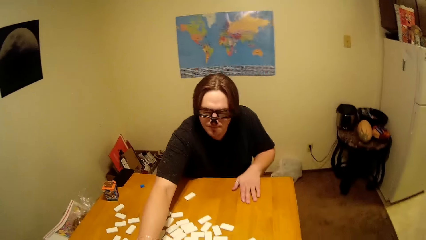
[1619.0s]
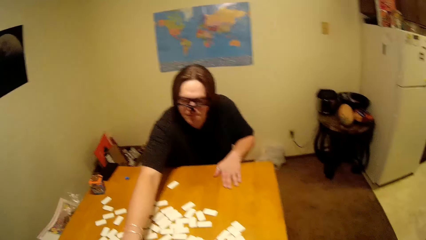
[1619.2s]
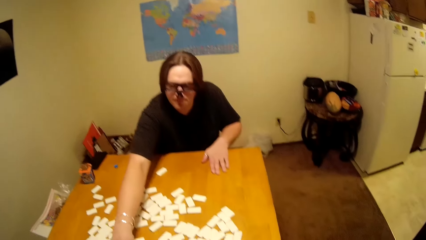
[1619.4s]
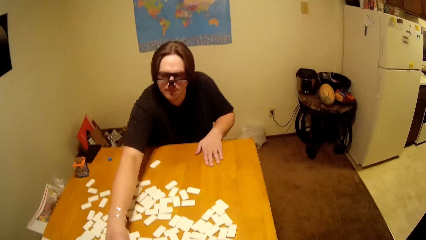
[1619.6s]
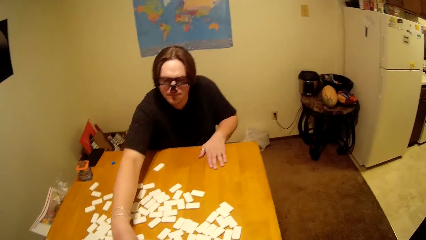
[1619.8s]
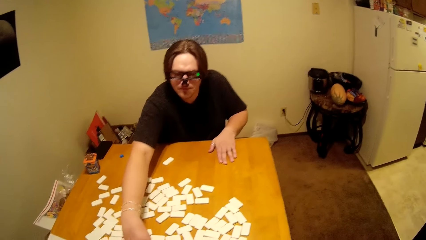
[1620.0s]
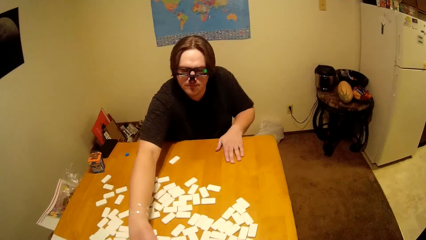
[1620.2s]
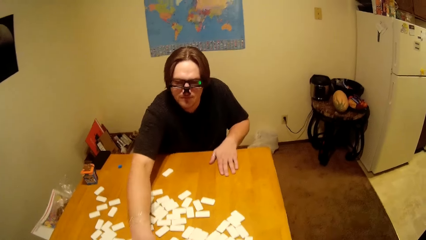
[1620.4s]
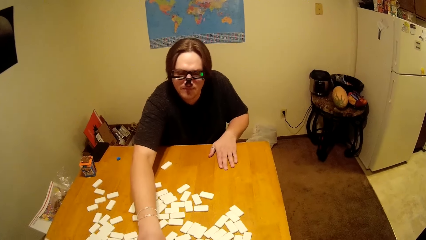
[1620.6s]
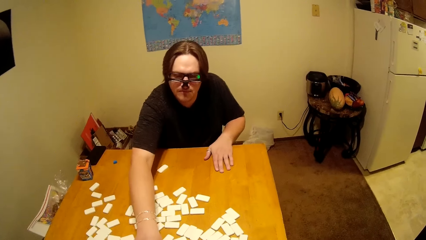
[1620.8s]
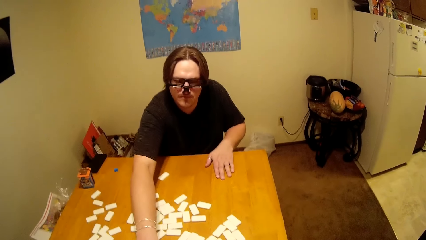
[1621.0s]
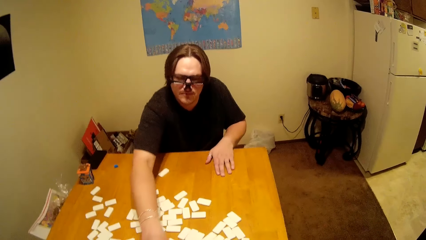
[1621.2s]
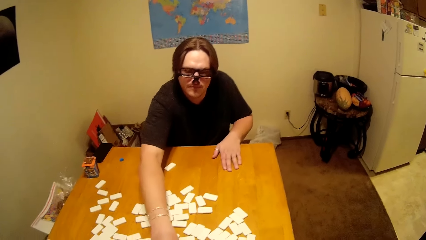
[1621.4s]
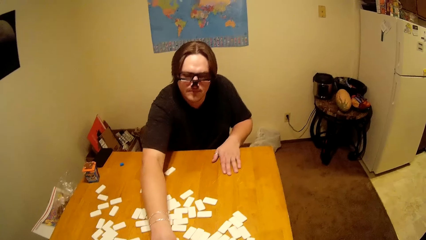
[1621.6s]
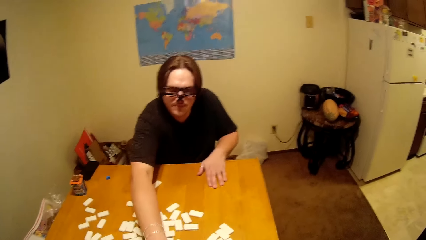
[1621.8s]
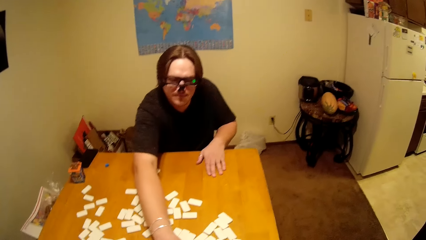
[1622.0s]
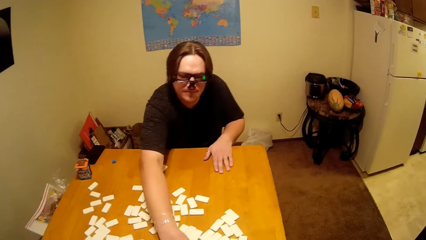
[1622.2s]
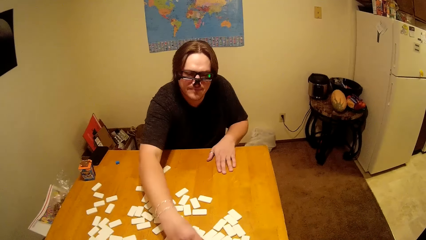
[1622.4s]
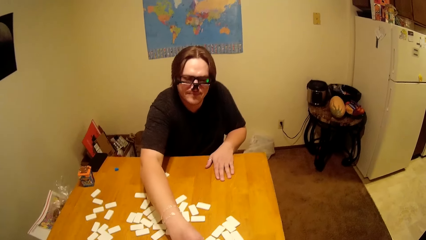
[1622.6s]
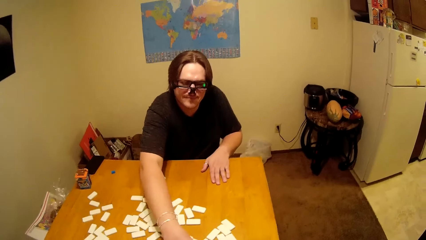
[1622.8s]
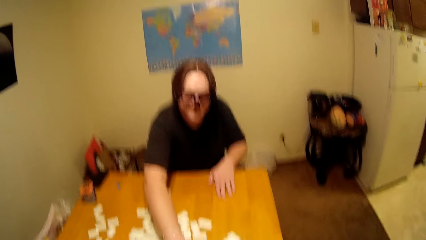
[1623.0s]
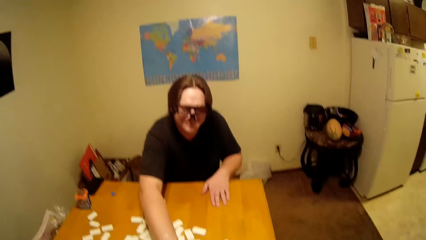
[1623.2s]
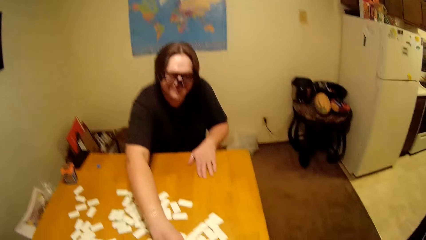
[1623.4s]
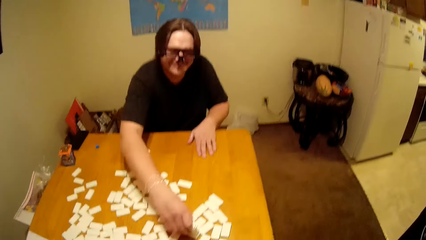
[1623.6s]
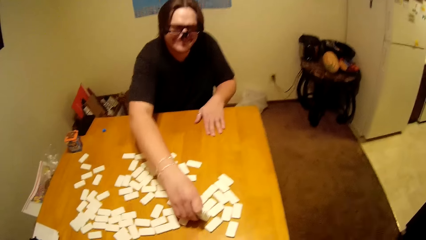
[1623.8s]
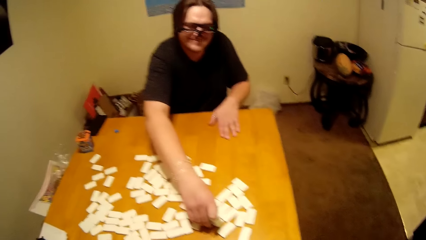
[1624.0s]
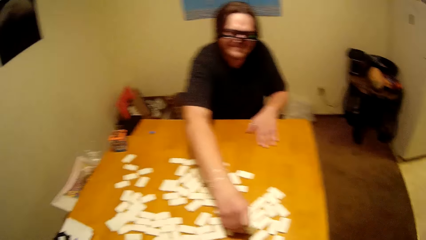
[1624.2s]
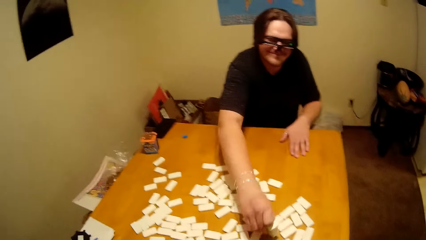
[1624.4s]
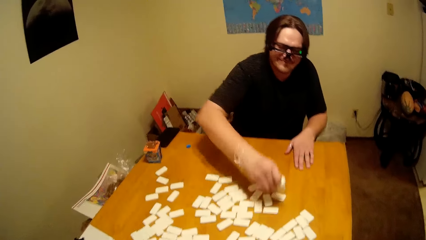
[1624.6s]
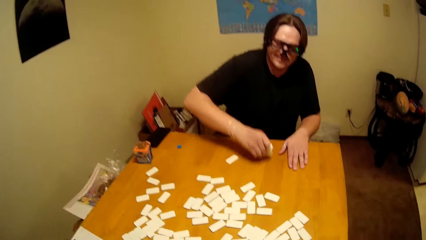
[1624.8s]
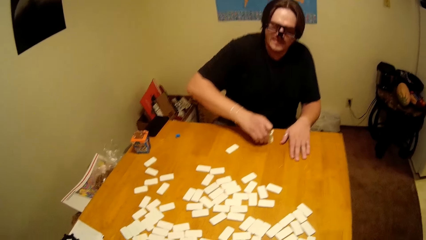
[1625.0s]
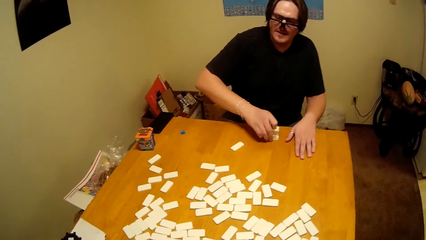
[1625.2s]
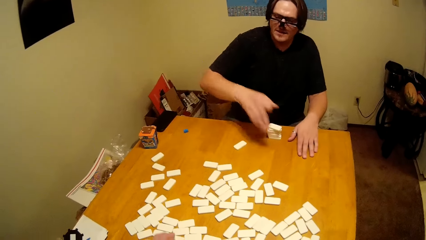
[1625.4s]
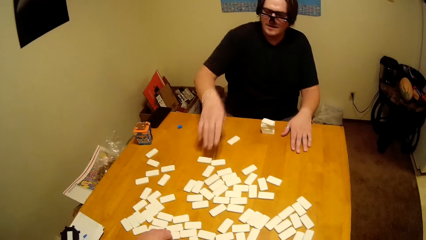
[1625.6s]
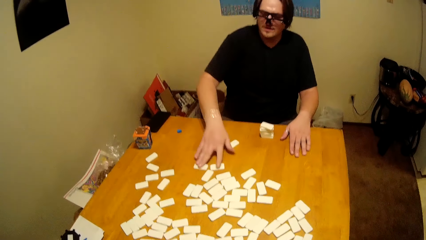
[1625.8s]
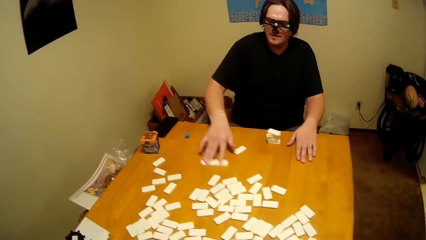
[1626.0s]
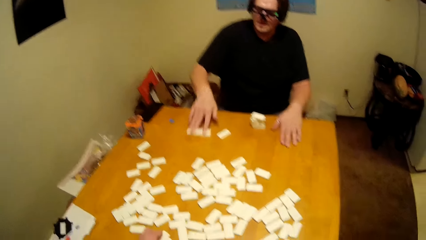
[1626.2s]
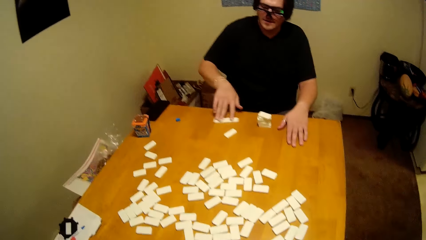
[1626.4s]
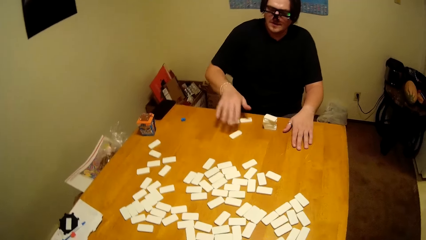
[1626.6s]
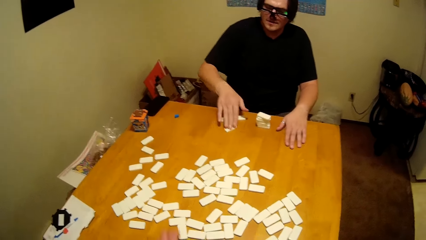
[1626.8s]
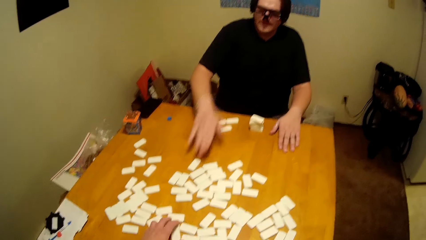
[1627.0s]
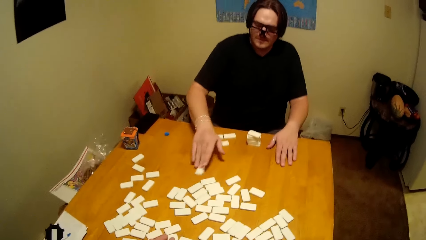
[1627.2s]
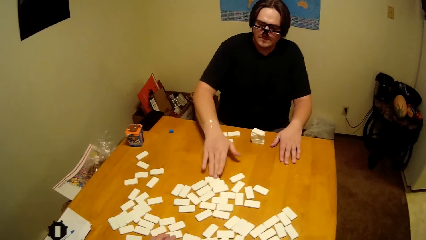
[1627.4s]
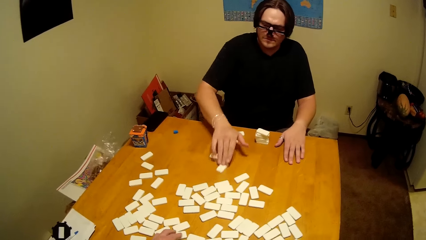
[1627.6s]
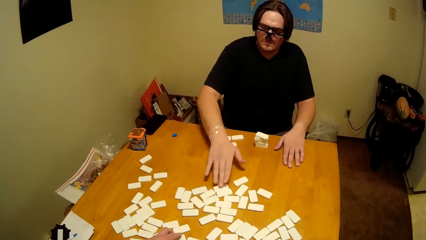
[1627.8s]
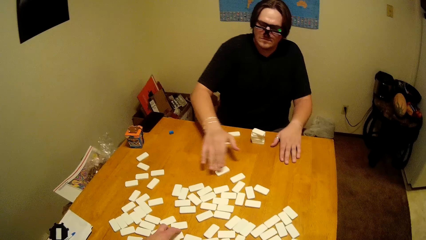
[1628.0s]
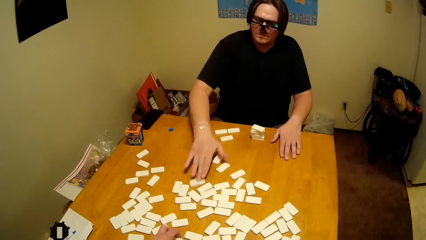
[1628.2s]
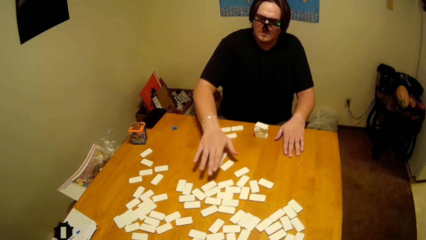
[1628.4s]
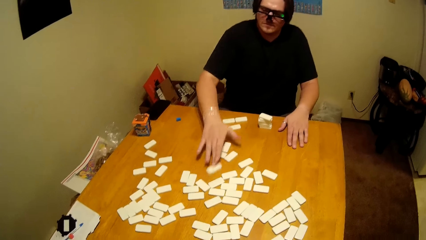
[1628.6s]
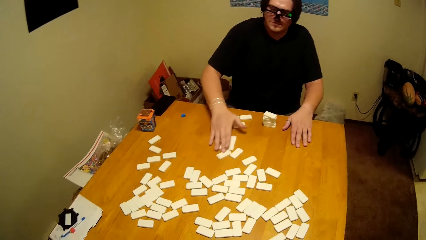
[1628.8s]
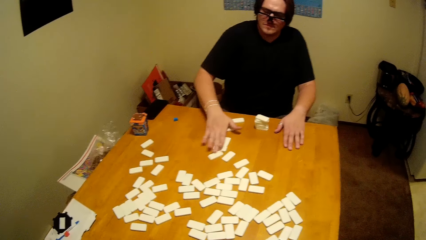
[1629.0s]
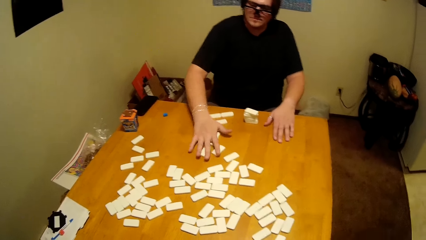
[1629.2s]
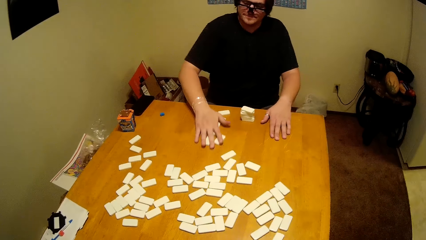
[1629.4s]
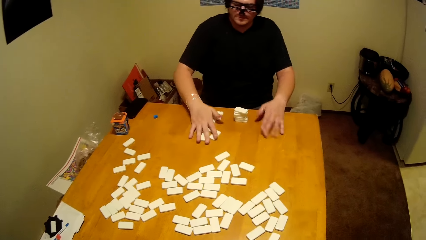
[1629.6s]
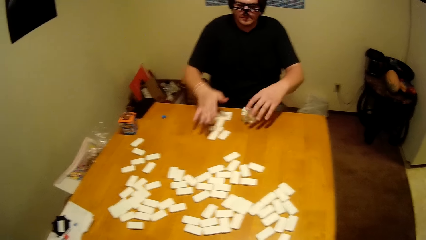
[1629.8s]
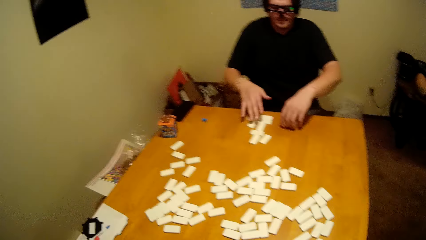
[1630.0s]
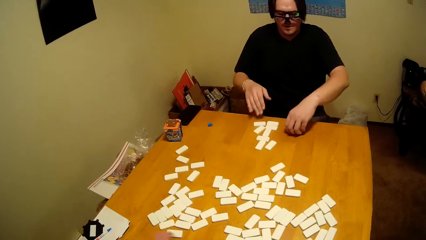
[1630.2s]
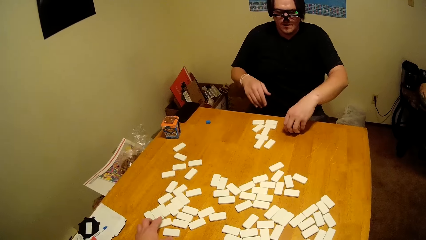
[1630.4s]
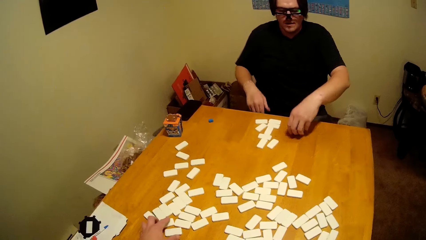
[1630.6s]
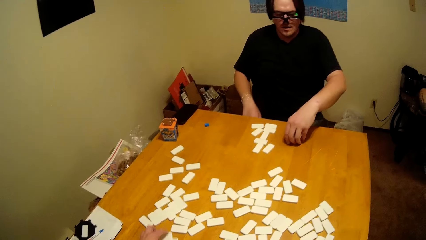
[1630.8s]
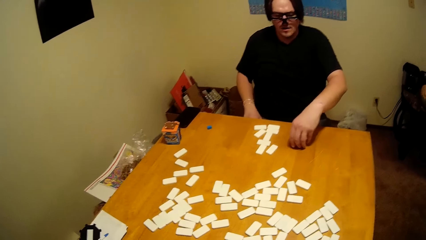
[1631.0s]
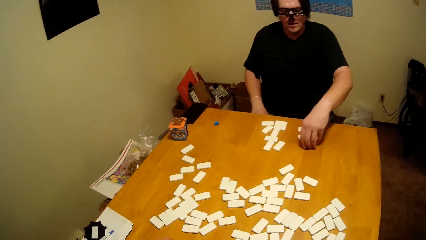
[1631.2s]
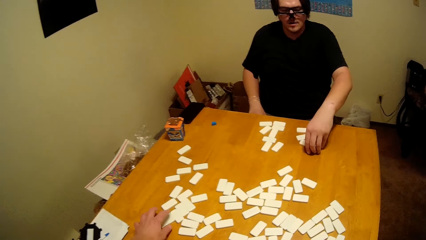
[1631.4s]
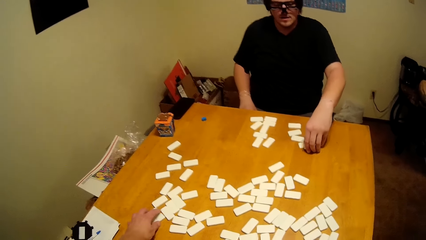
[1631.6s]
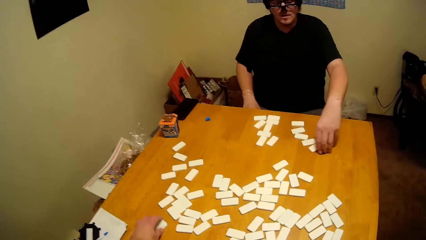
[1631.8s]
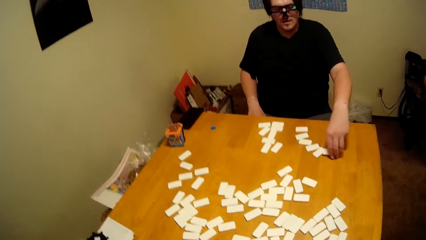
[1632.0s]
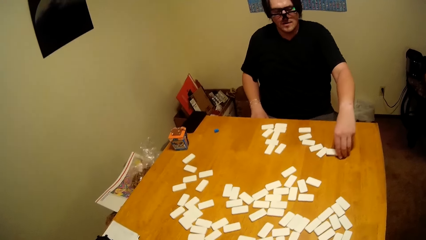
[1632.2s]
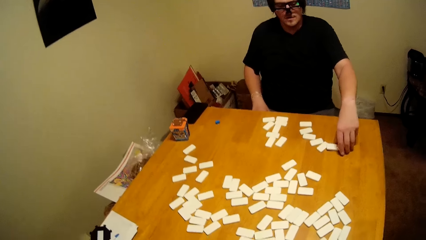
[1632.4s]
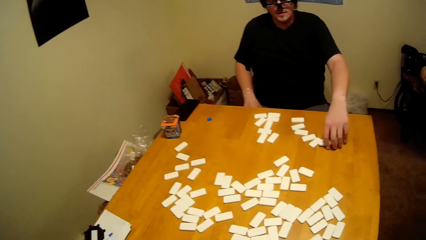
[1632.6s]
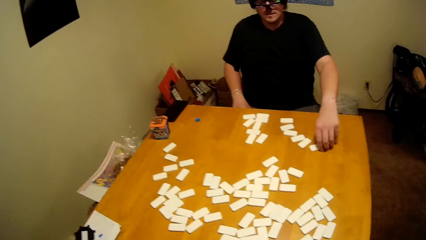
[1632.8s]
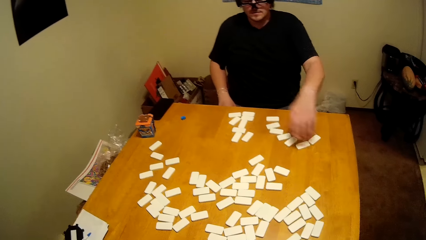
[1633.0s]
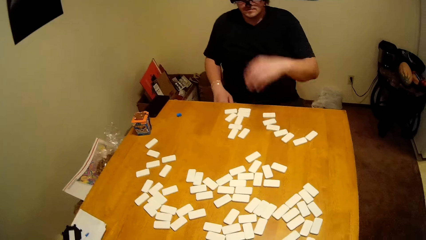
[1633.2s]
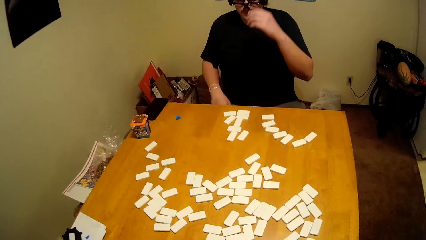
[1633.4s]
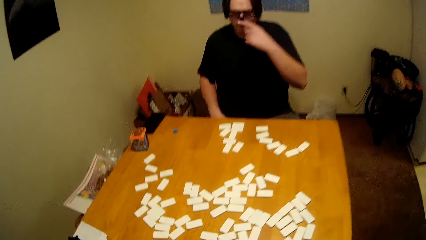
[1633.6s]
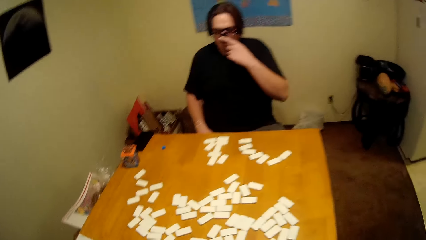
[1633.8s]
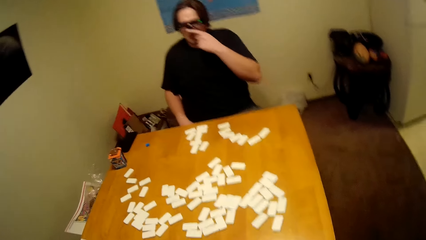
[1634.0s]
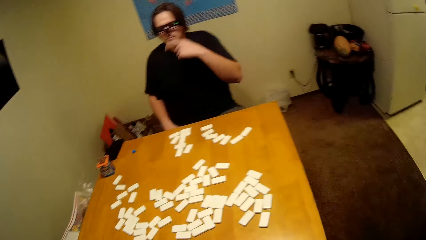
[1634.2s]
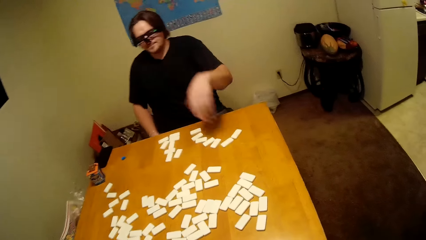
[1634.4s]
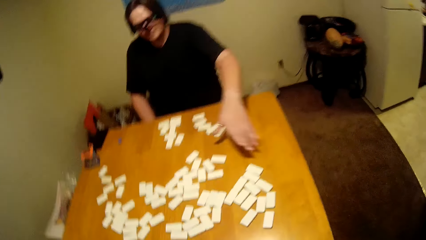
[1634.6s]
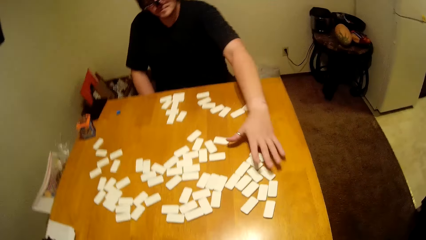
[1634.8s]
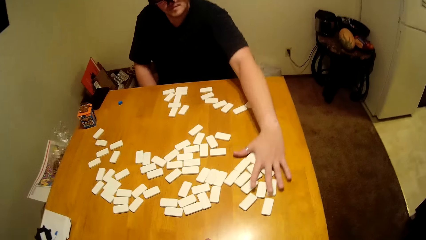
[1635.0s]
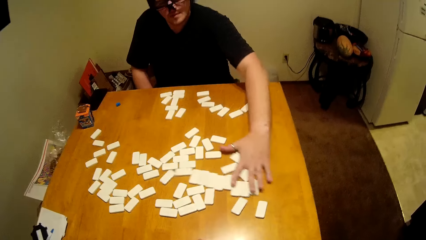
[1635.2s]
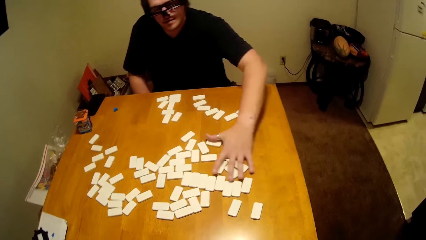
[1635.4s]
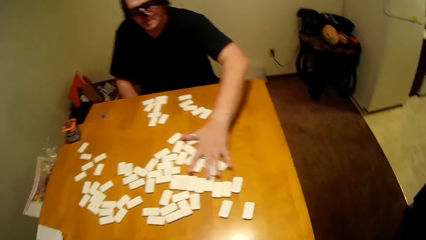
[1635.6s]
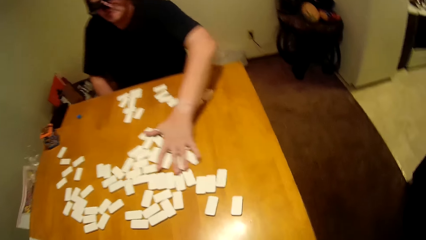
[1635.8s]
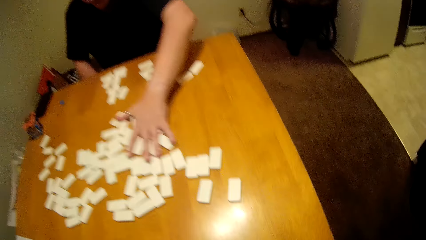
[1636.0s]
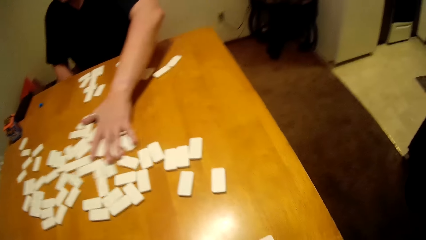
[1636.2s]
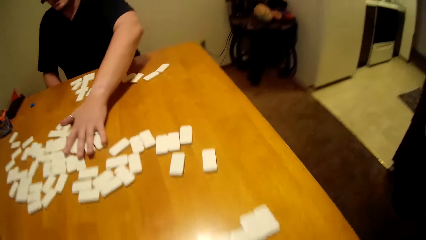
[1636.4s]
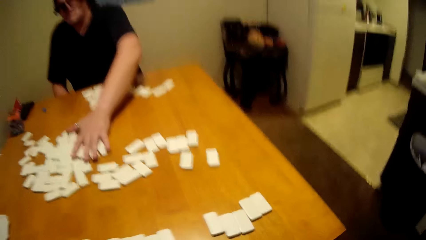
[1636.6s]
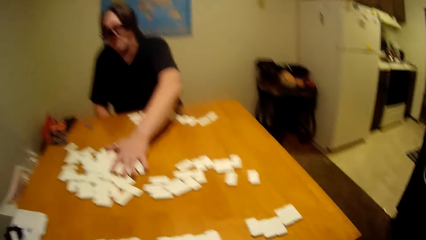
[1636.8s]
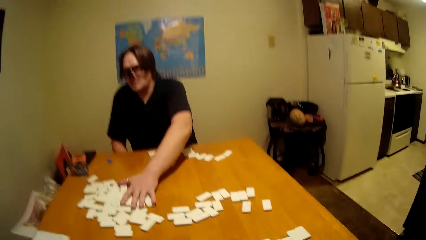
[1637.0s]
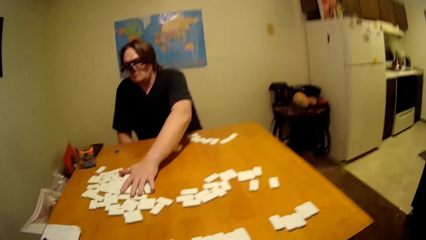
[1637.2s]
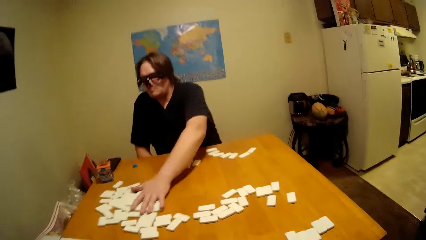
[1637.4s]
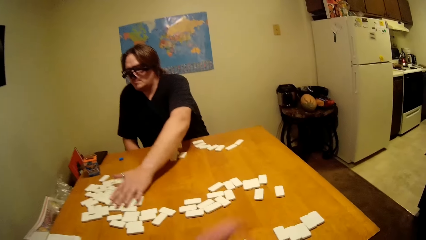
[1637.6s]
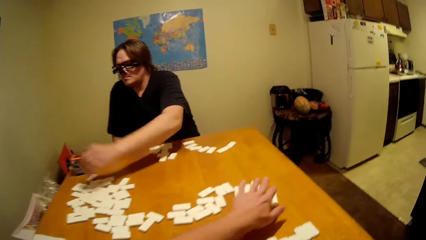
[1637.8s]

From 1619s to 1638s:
A man collects the dominoes or blocks. The man puts the block on her side. The man moves the block to her side. The man arranges the dominoes on the table. The man arranges the blocks on the table. The man collects the dominoes.
